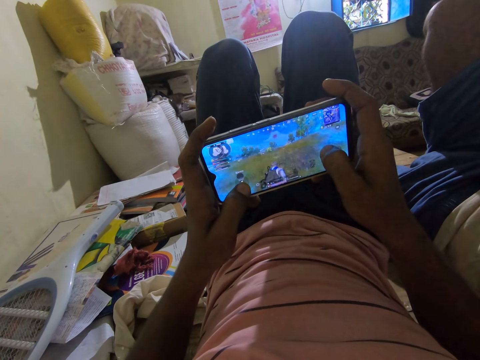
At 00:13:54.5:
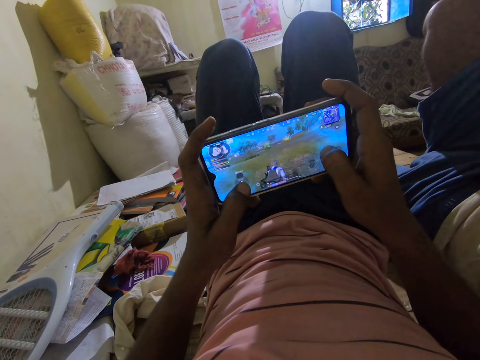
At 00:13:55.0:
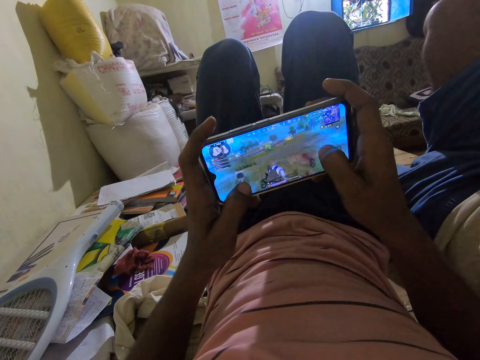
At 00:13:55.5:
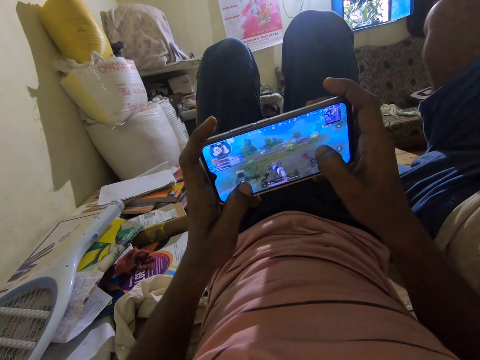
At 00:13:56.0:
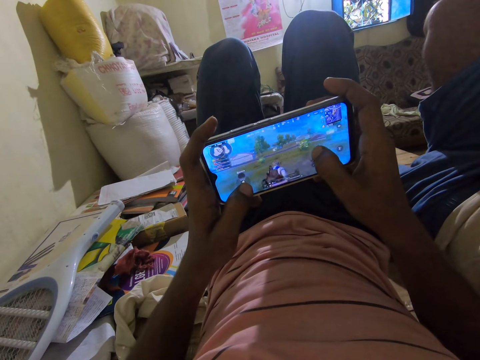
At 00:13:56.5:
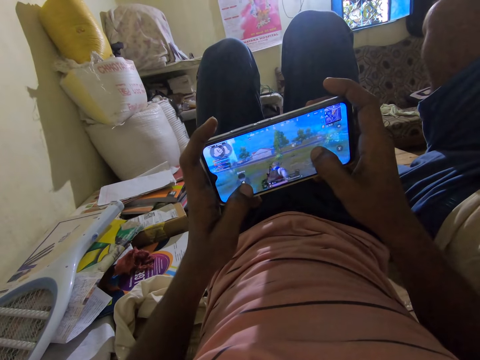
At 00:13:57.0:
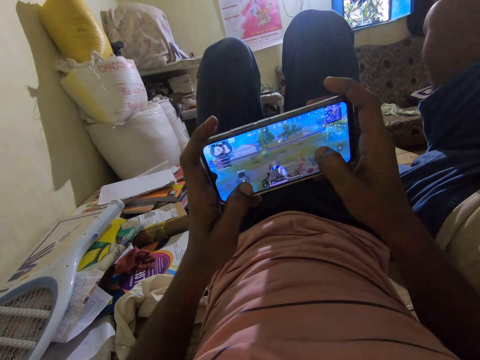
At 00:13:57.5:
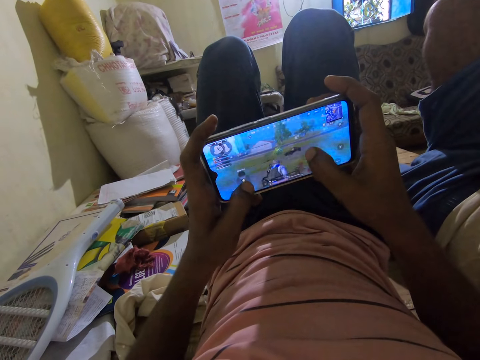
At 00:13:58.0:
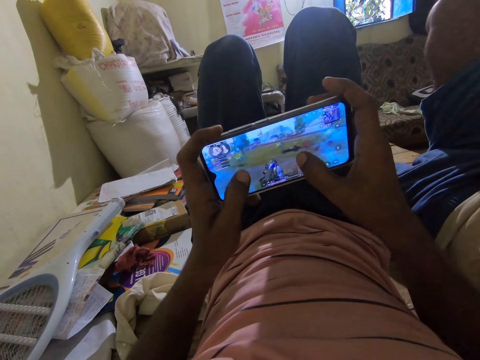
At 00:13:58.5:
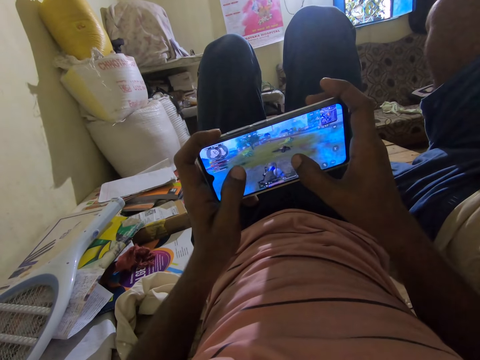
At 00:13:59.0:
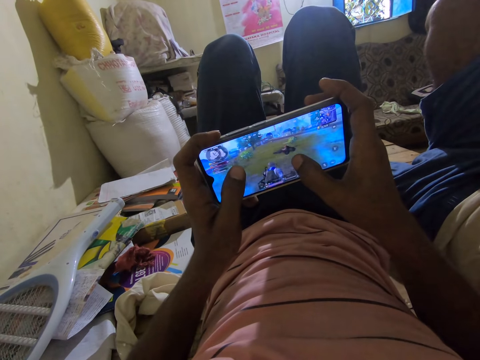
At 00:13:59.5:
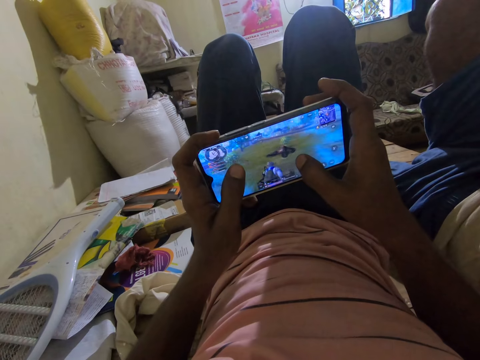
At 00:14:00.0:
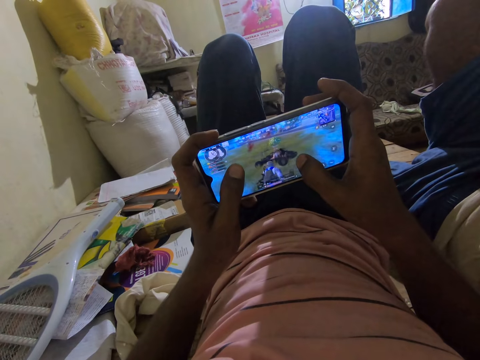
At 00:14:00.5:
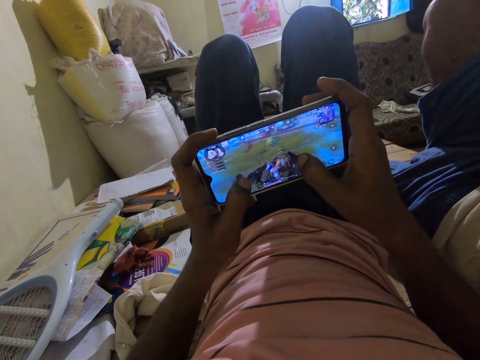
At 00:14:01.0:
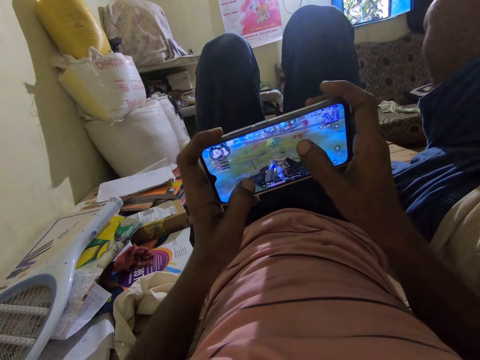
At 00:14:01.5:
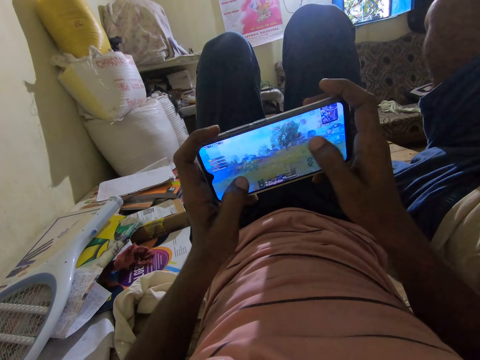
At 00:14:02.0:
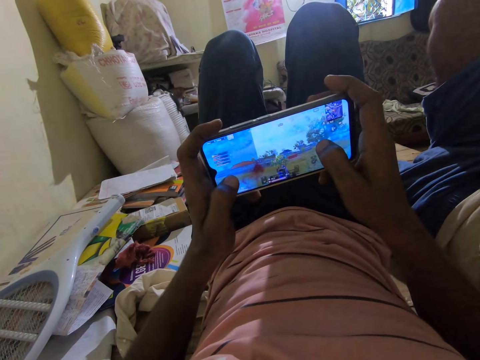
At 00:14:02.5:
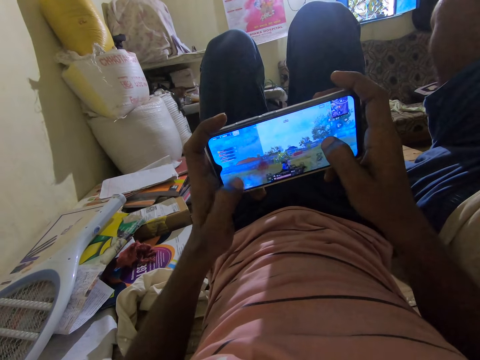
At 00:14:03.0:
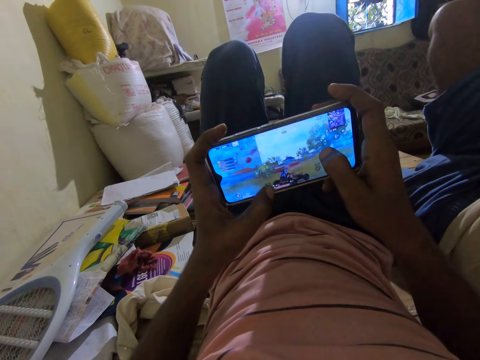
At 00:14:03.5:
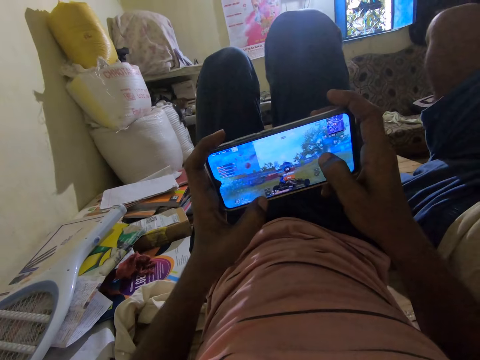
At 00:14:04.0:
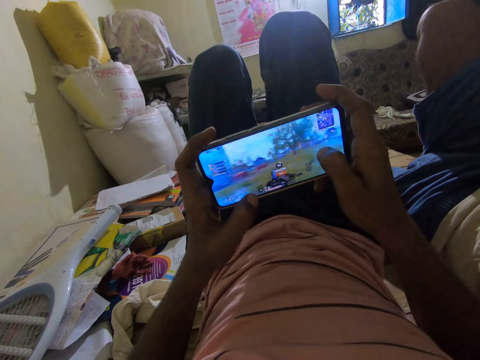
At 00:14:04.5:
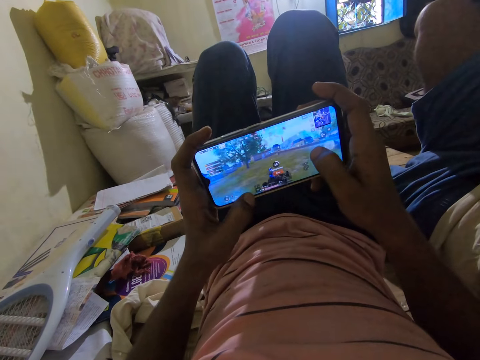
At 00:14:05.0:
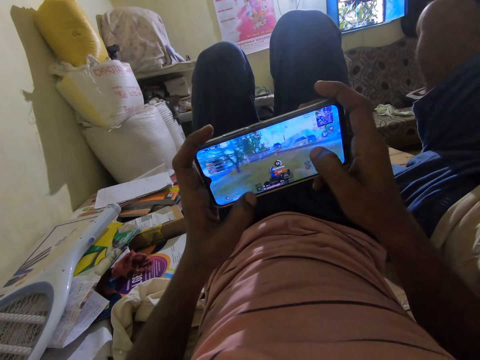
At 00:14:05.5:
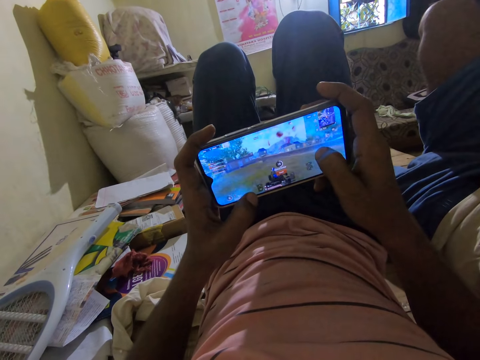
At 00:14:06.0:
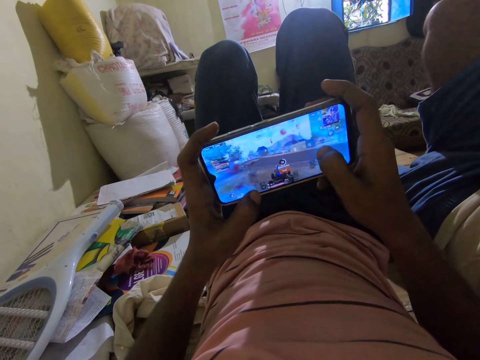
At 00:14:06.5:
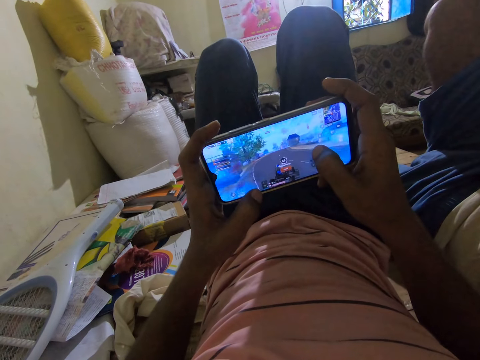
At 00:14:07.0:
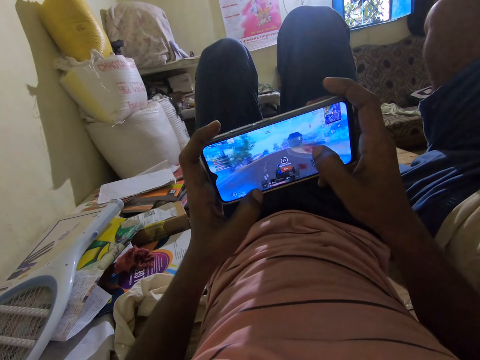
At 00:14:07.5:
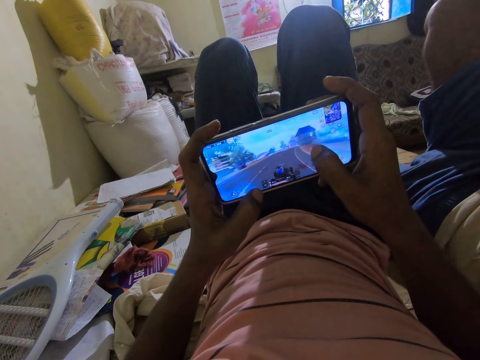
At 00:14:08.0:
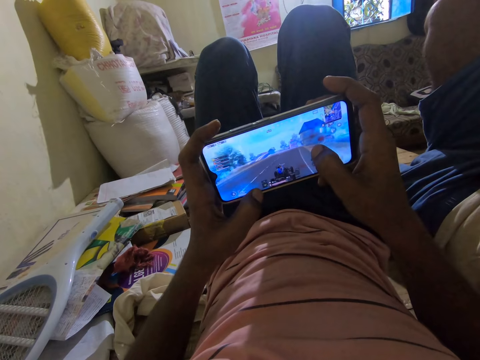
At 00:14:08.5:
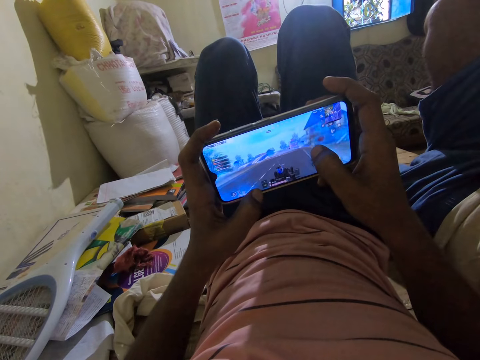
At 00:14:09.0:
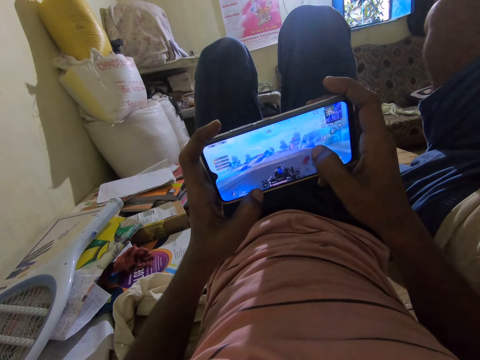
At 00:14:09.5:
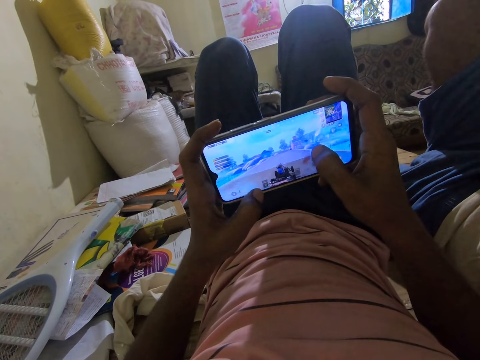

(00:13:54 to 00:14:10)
The camera wearer plays a game on the phone. They interact with a man. They play video games on their phone. They talk to the man. They play video games on their phone.

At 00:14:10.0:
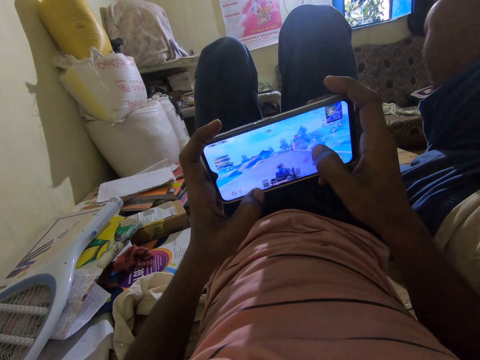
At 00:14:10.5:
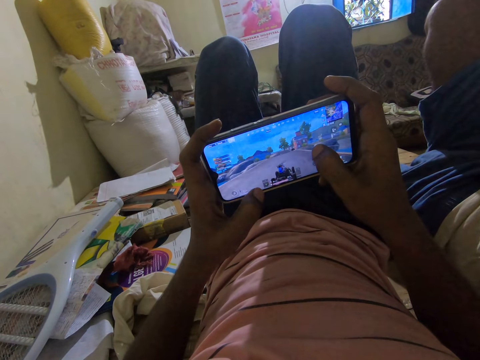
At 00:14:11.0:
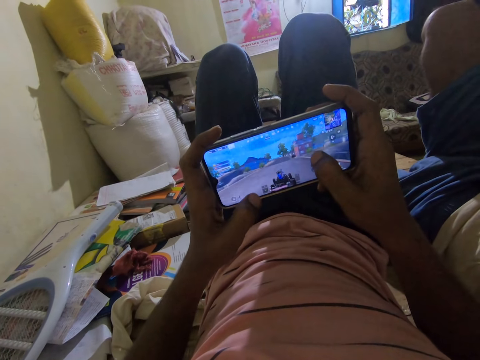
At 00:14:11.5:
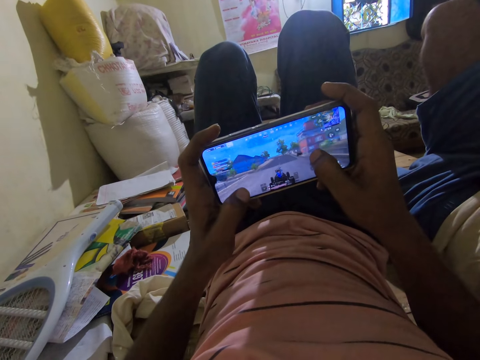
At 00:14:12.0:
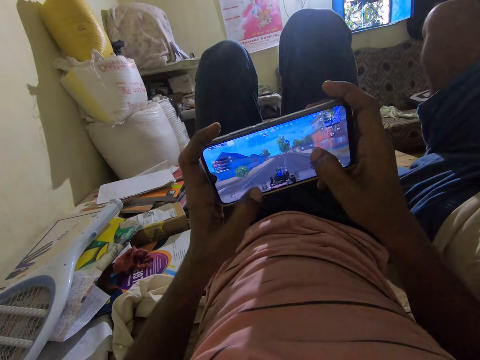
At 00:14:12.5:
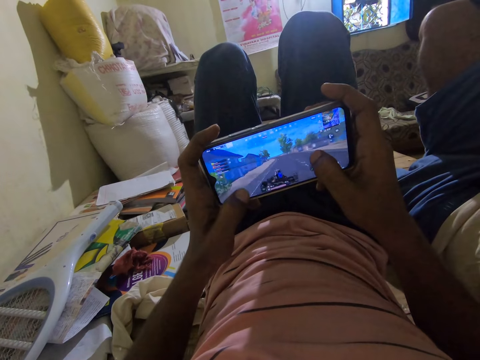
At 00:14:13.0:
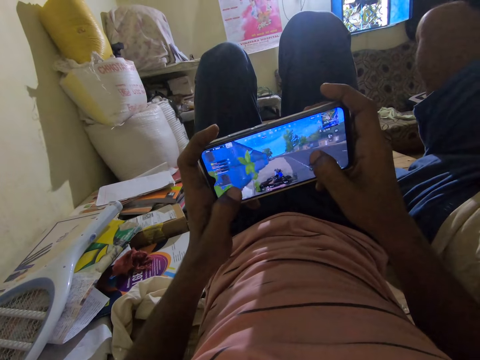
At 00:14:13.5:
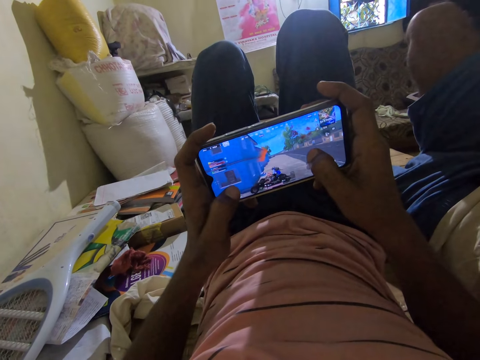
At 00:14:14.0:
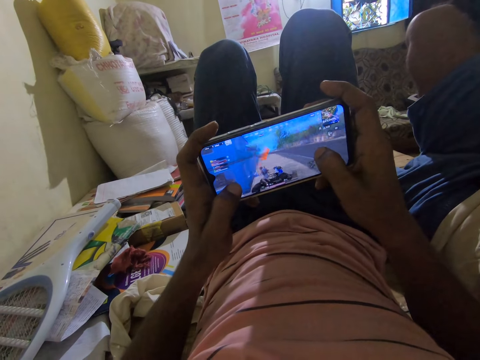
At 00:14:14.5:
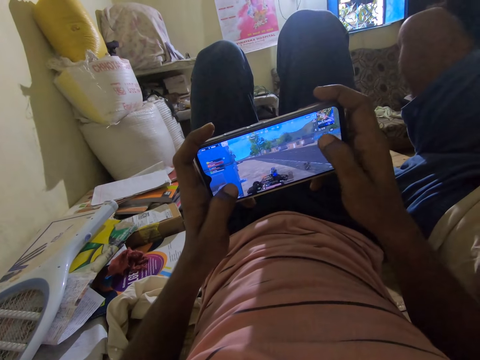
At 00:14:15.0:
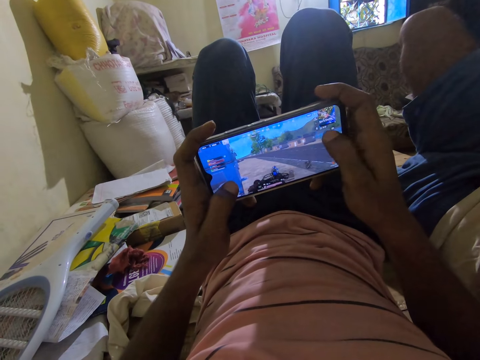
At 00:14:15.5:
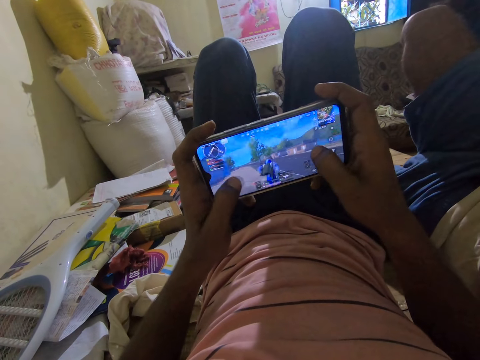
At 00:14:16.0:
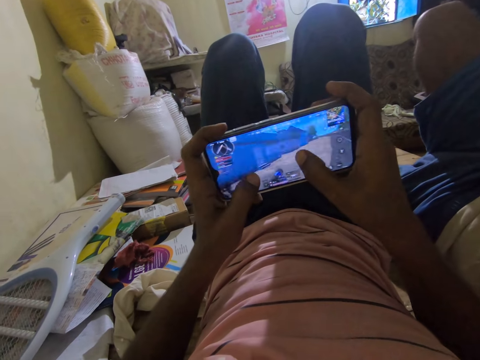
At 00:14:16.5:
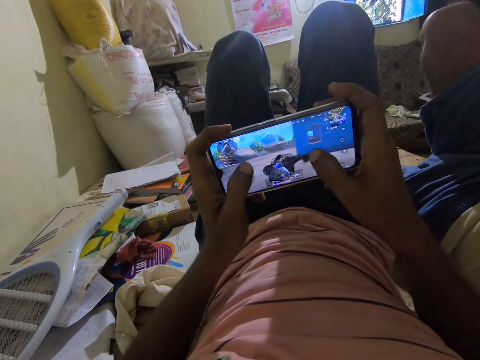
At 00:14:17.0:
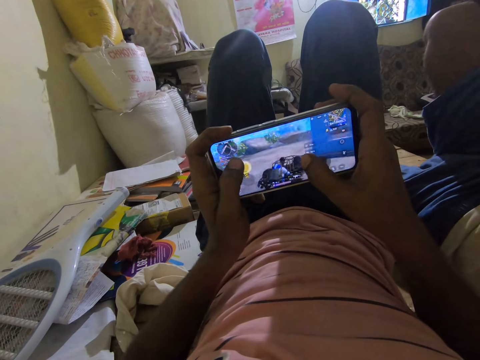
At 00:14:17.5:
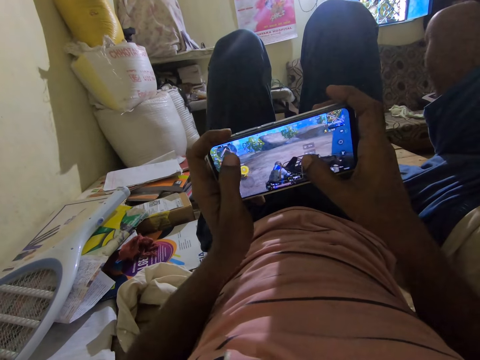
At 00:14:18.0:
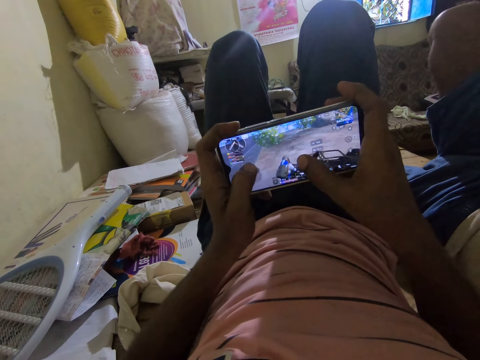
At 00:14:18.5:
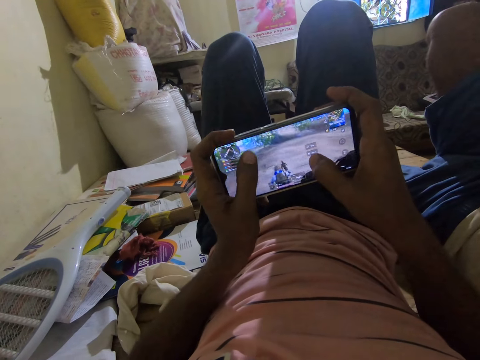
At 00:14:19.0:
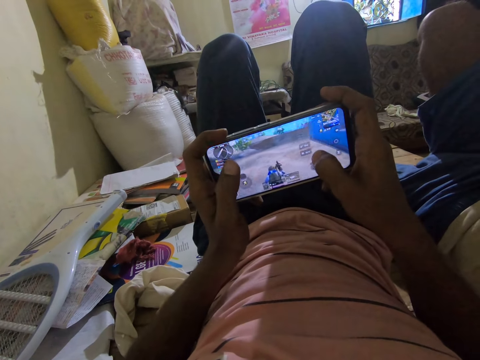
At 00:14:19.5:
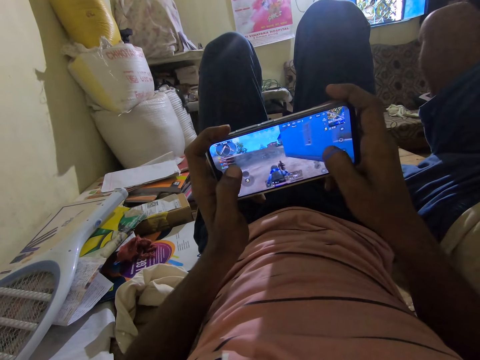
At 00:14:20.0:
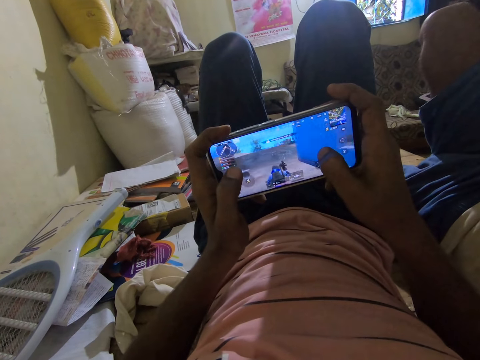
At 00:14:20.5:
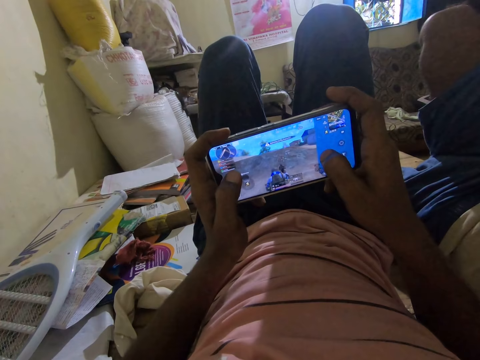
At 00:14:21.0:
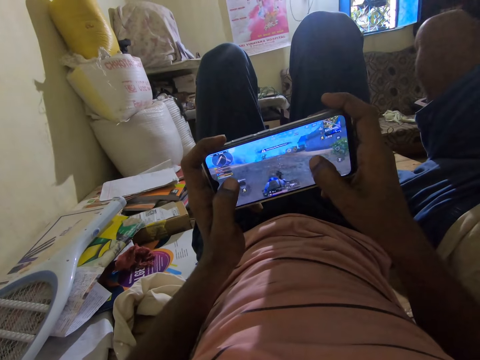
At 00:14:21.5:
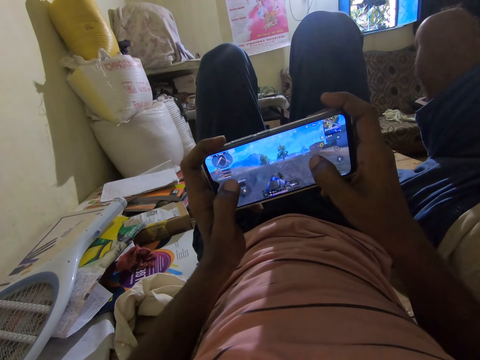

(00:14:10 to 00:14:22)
The camera wearer talks to a man. They play a game on the phone. They interact with the man. They play a game on the phone. They play video games on their phone.
